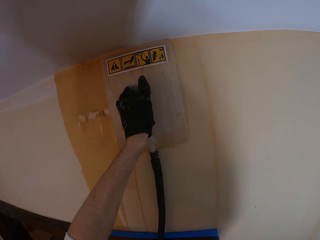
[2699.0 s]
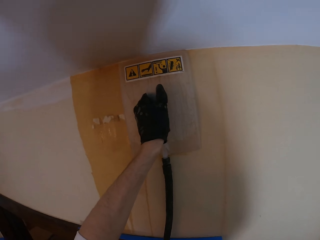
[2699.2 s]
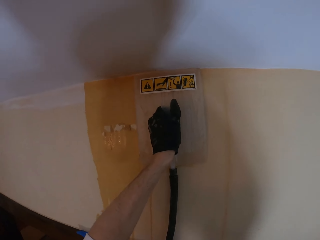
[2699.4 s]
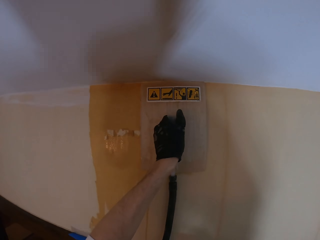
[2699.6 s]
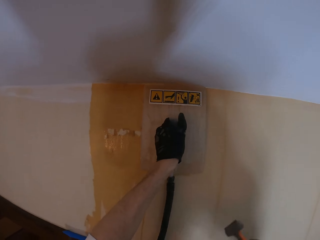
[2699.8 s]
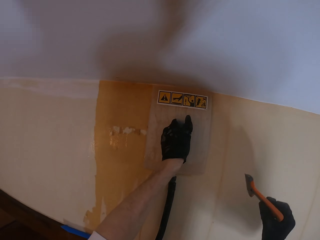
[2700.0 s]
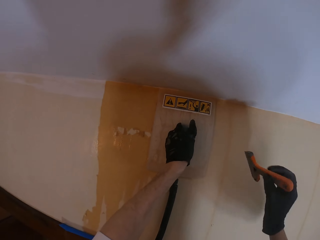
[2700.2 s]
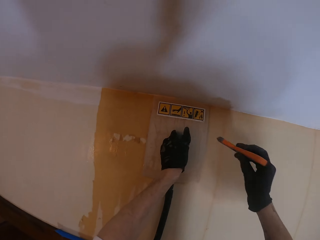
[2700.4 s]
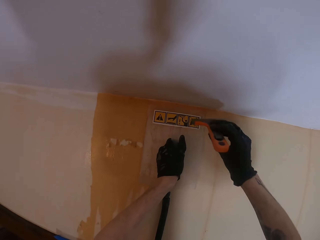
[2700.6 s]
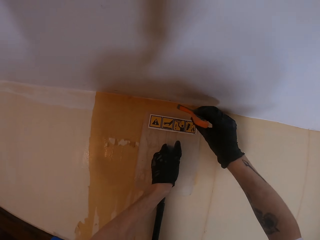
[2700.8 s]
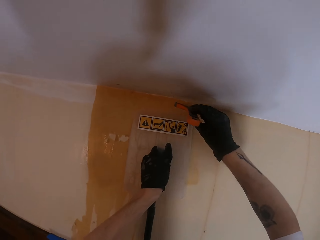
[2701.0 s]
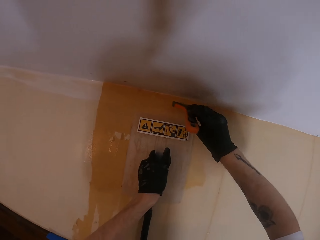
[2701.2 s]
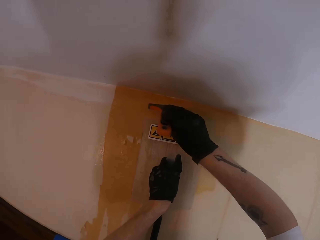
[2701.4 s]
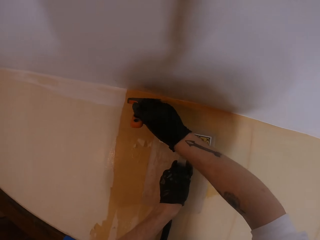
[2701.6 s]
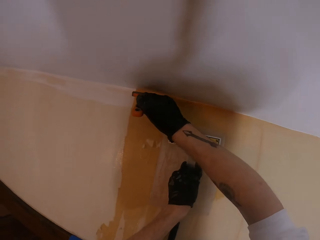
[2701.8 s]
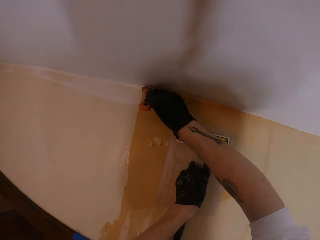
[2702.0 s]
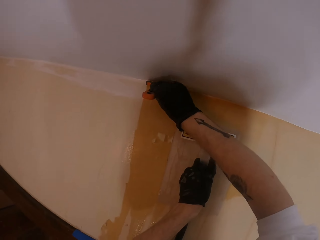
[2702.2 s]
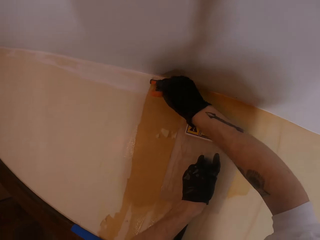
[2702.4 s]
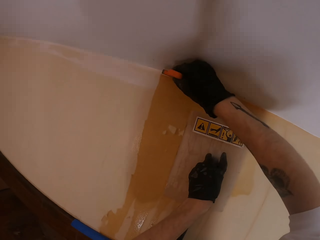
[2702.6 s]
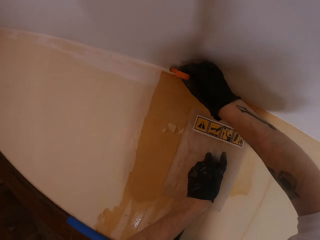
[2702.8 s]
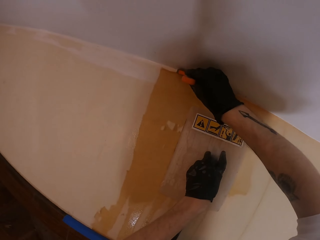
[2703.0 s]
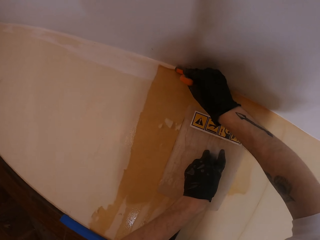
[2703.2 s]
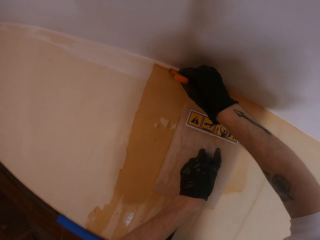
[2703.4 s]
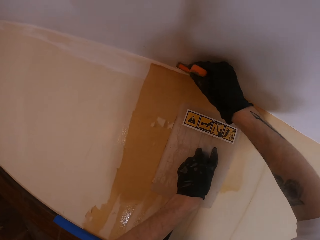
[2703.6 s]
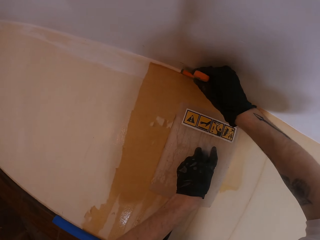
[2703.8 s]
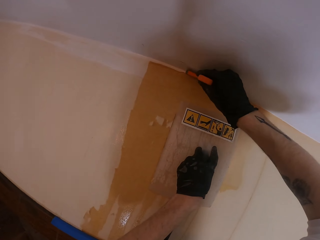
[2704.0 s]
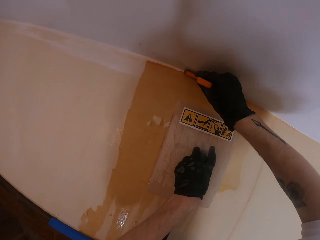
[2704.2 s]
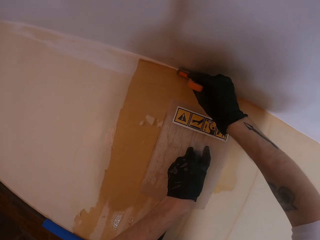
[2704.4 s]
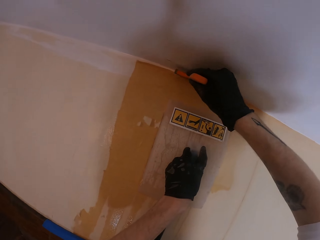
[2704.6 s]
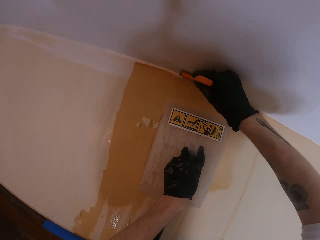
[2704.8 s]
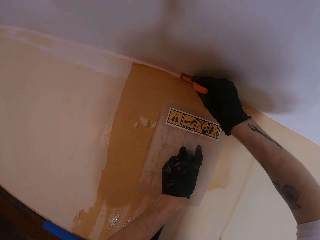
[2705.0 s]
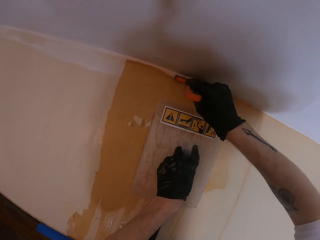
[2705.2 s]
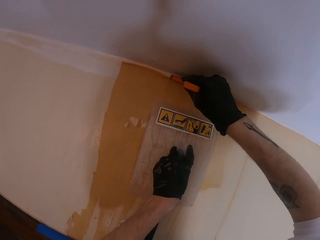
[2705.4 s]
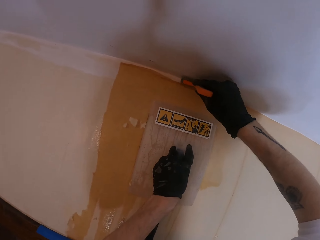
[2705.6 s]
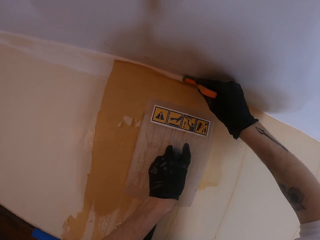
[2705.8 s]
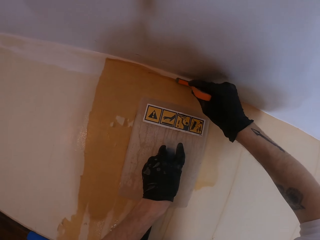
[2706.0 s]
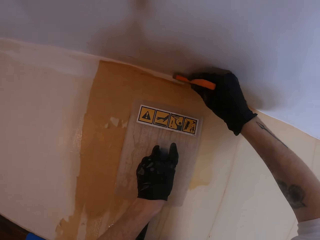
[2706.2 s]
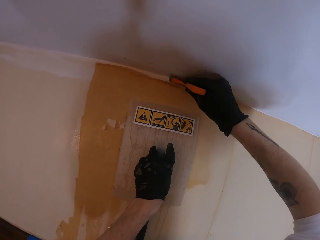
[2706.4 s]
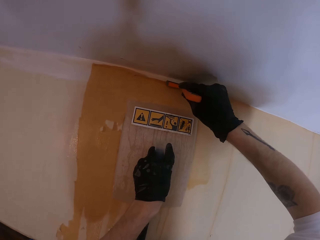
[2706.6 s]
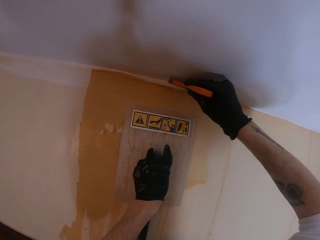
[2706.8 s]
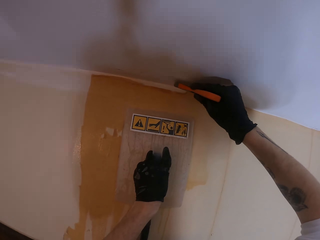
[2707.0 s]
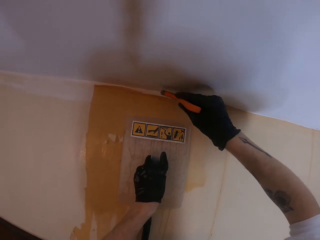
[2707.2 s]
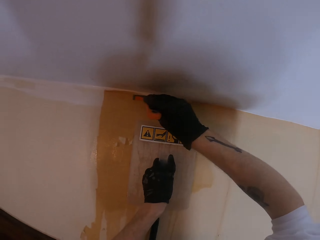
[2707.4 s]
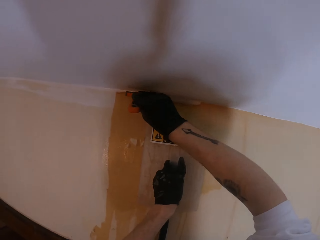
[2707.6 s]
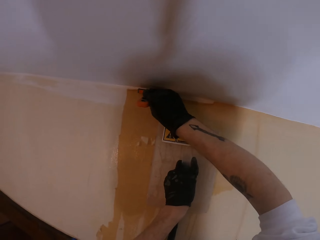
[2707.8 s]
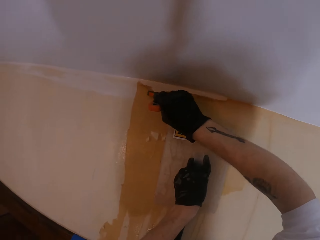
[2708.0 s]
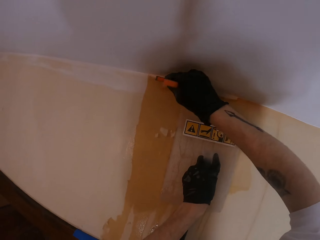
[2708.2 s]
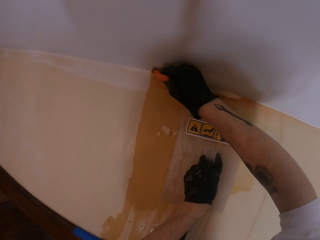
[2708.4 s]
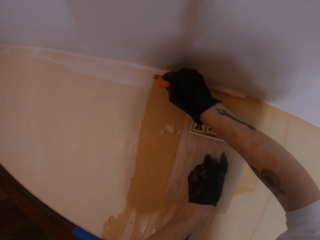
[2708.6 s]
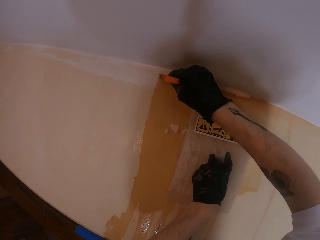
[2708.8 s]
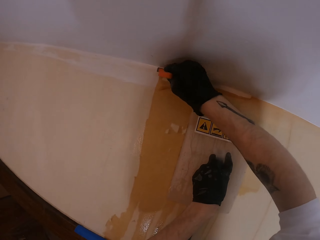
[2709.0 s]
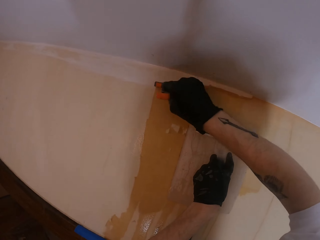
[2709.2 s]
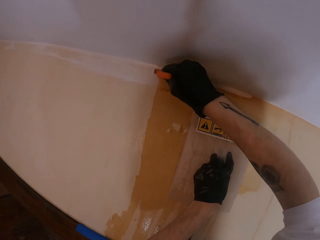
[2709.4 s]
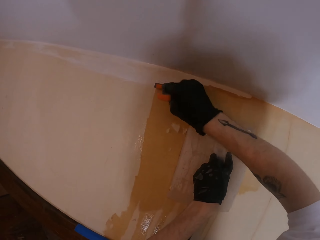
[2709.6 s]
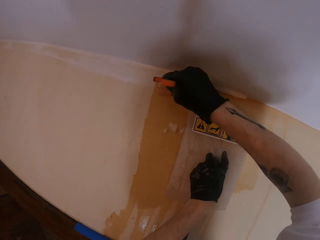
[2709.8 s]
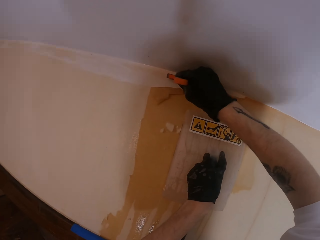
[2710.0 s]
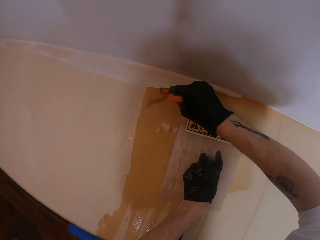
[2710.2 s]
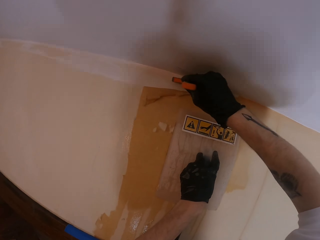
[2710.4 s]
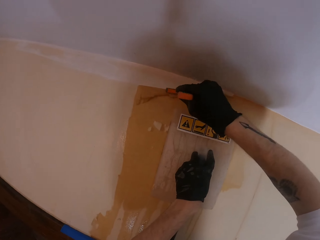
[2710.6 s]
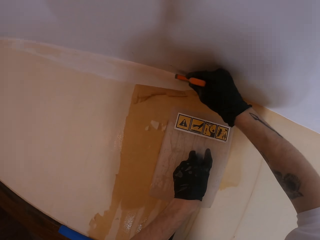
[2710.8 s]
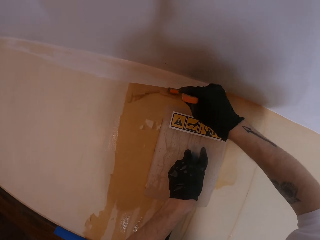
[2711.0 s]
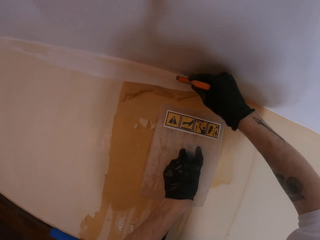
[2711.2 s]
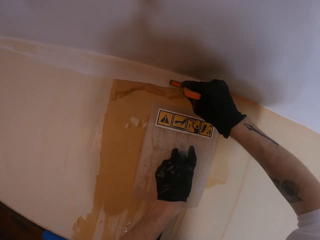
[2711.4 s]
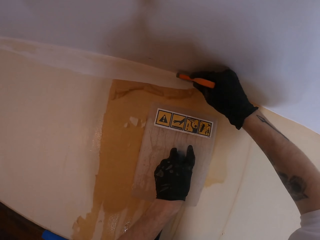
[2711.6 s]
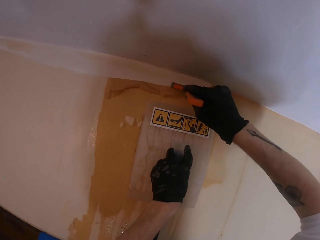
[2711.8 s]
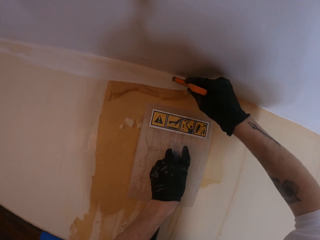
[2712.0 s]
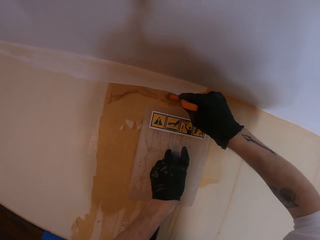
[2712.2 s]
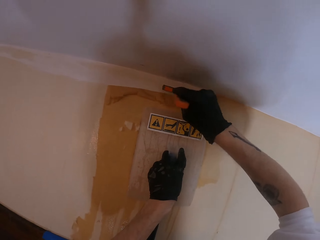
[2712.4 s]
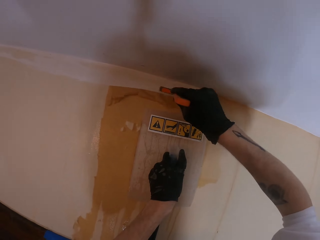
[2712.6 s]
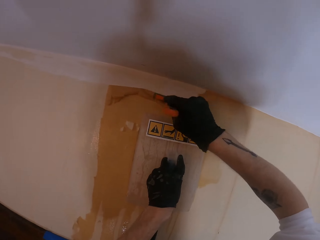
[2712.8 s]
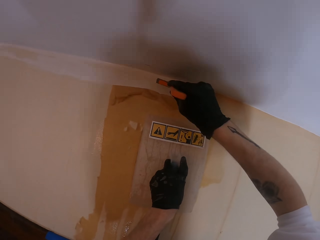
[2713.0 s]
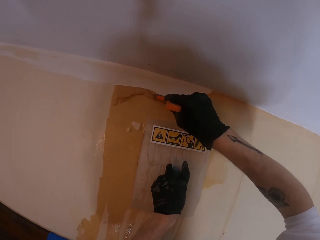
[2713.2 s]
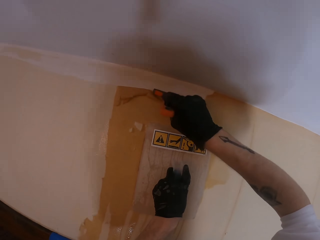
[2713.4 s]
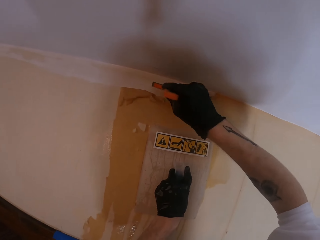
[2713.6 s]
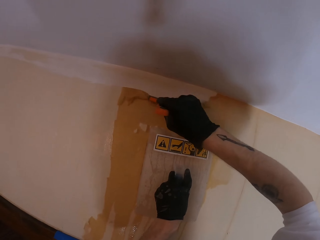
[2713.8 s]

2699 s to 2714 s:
The camera wearer softens the glue with the wallpaper steamer. They remove paint with a scraper. They remove the wallpaper with the scraper. They remove the wallpaper with the scraper again.

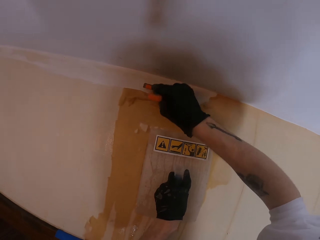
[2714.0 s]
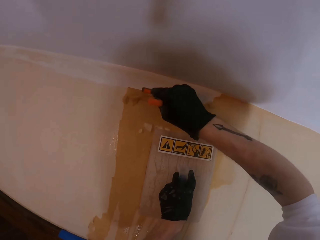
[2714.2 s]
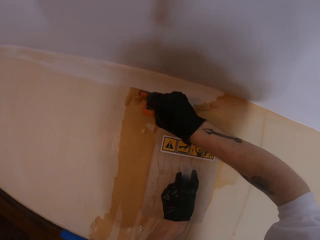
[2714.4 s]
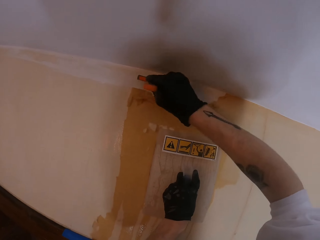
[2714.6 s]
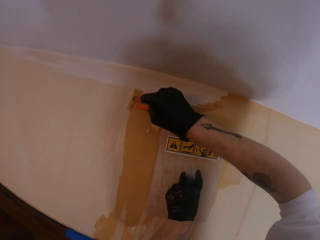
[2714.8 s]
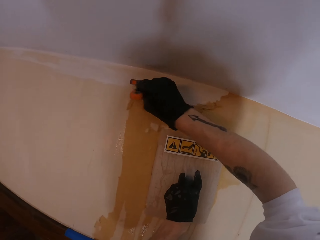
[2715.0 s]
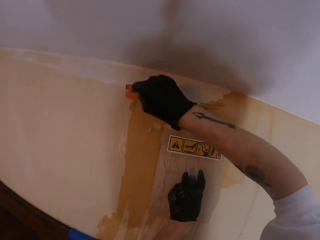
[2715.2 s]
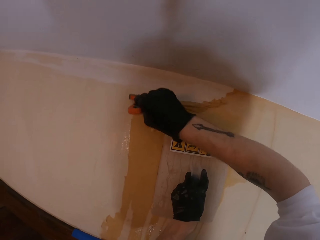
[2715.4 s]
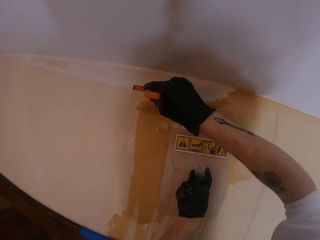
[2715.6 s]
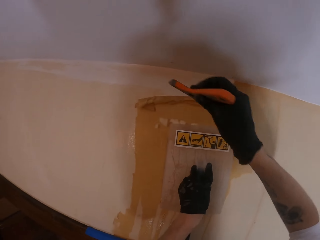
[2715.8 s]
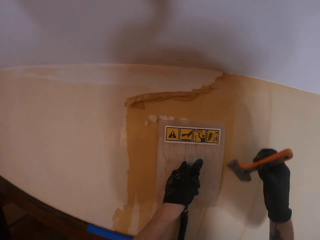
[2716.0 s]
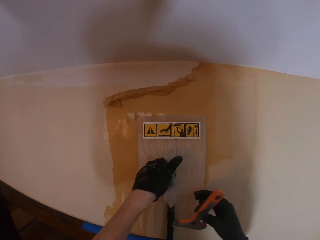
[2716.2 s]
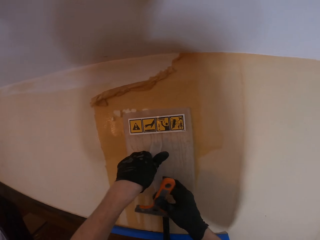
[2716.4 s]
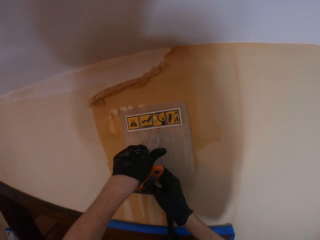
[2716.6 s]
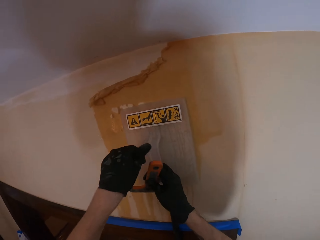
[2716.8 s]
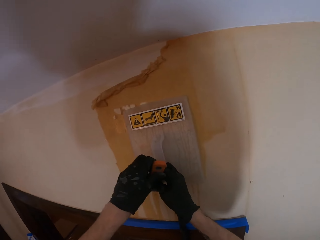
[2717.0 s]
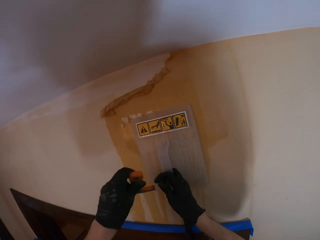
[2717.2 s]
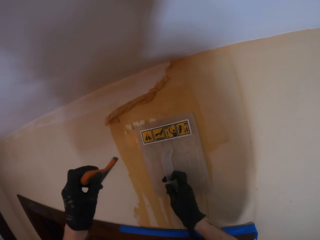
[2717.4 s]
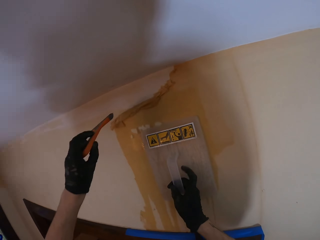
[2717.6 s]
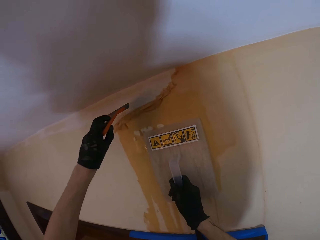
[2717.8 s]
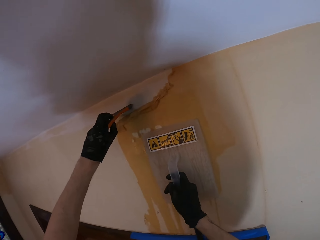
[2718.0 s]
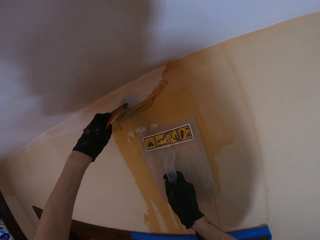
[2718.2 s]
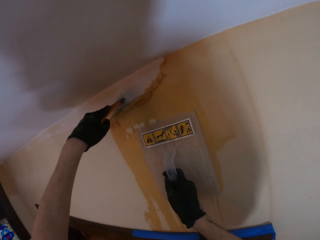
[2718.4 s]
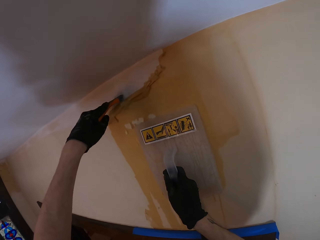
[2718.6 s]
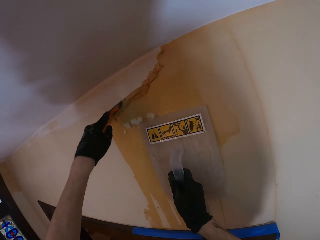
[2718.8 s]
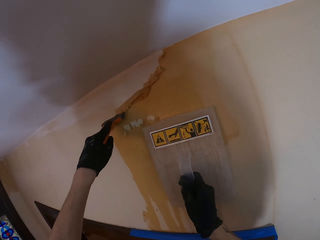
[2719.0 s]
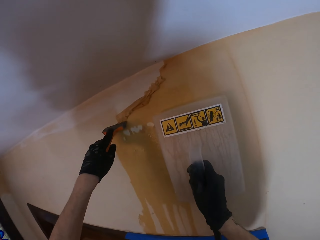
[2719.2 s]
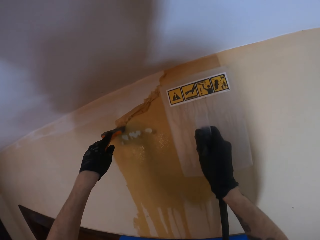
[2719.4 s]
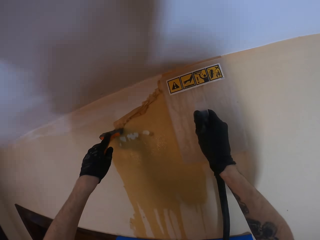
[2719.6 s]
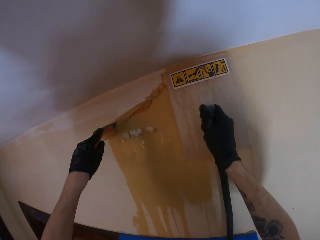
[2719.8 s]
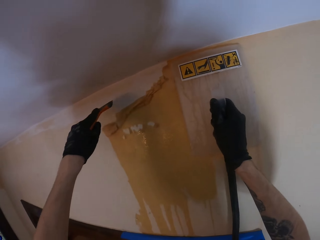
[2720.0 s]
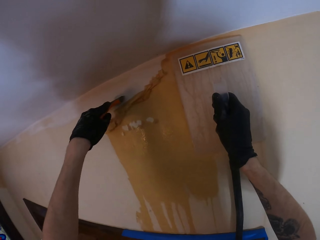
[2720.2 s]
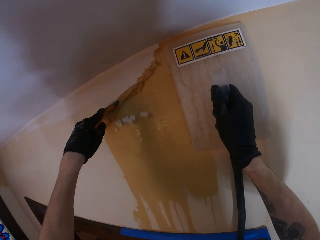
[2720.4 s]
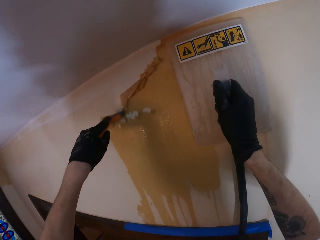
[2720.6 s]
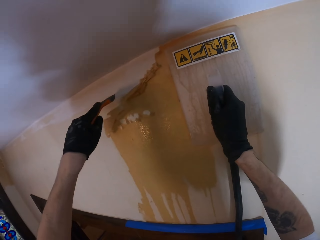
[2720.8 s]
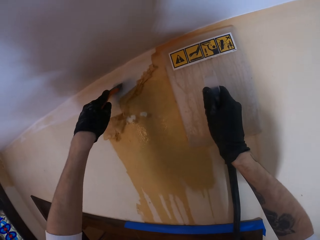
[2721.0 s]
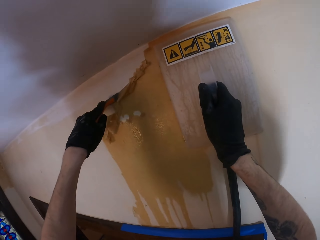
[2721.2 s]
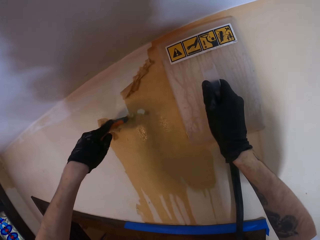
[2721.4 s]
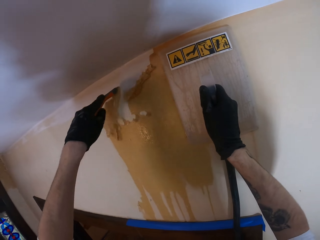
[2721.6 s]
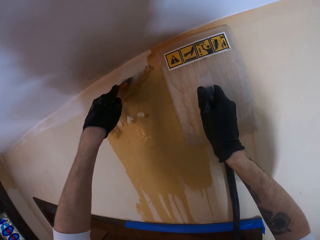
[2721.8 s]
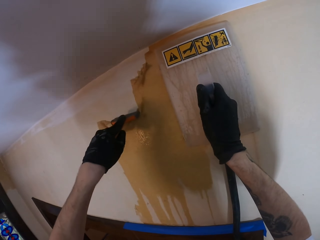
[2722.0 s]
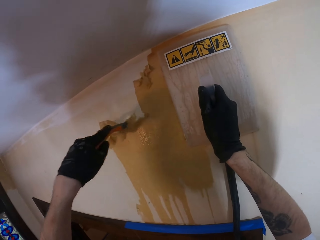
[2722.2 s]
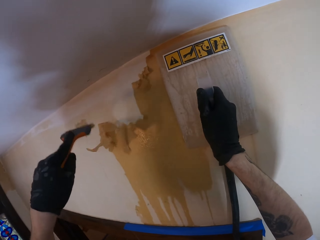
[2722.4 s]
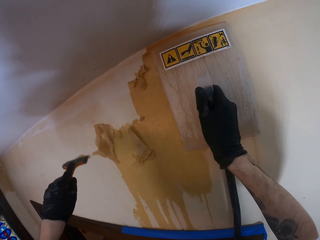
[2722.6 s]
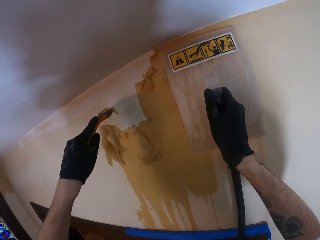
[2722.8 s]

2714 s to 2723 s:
The camera wearer holds the trowel with his right hand. He turns the paint scraper to the left hand. He removes the paint on the wall with the paint scraper. He moves up the trowel.
